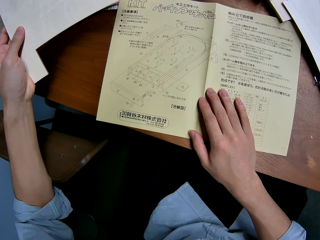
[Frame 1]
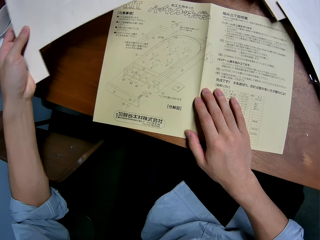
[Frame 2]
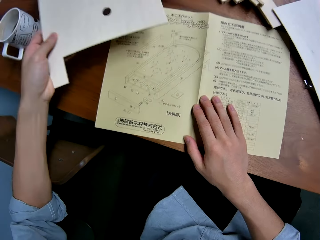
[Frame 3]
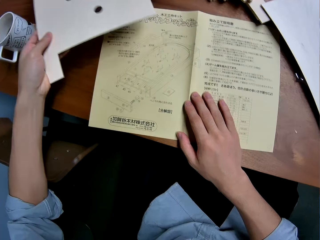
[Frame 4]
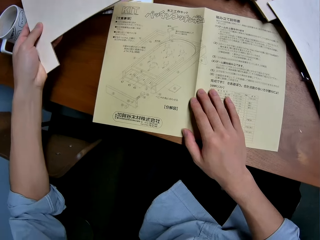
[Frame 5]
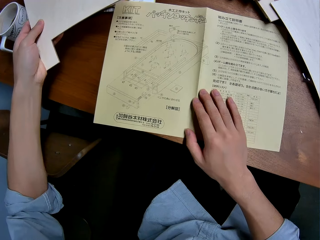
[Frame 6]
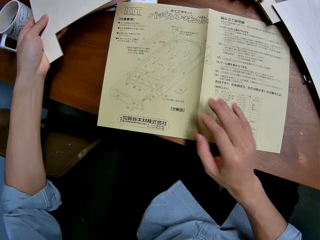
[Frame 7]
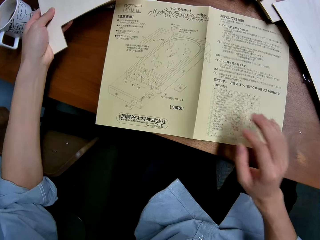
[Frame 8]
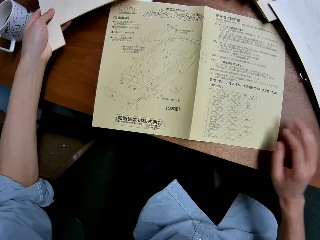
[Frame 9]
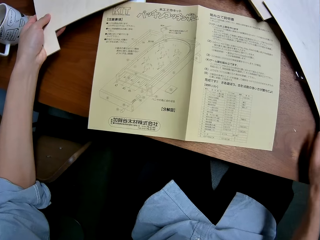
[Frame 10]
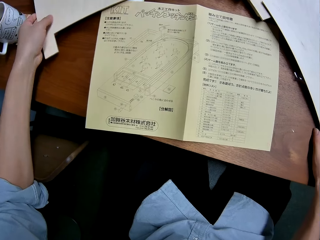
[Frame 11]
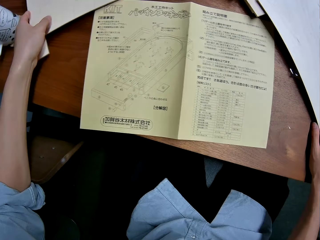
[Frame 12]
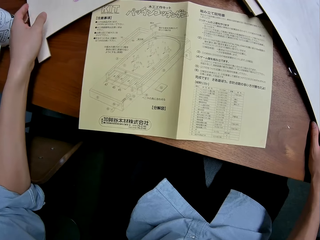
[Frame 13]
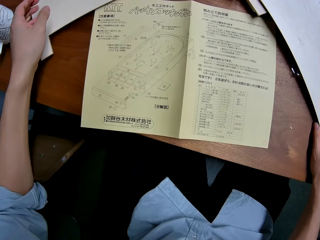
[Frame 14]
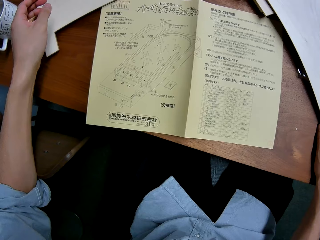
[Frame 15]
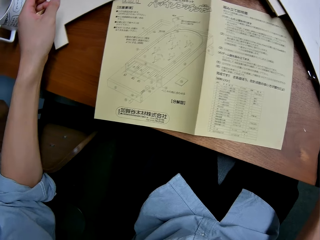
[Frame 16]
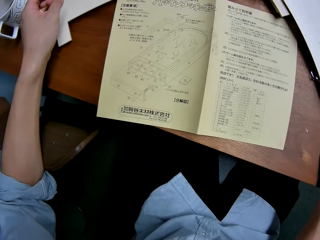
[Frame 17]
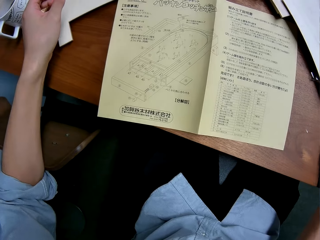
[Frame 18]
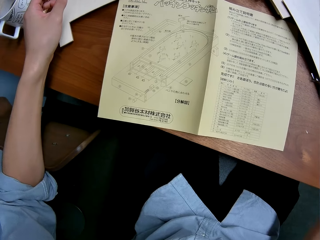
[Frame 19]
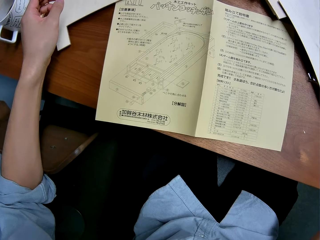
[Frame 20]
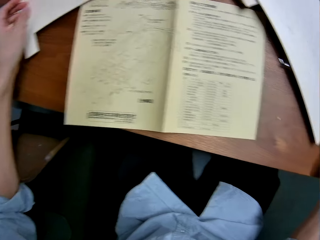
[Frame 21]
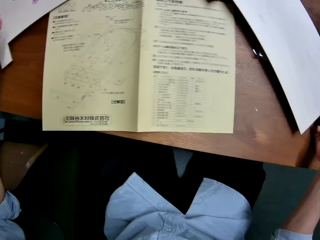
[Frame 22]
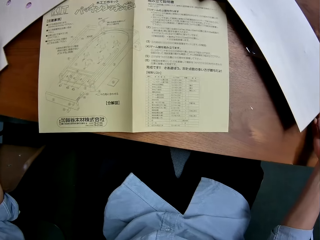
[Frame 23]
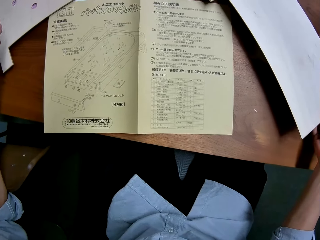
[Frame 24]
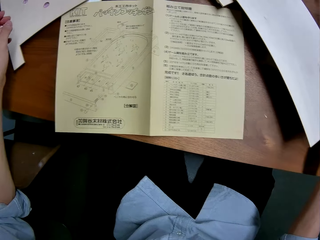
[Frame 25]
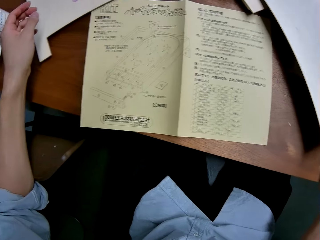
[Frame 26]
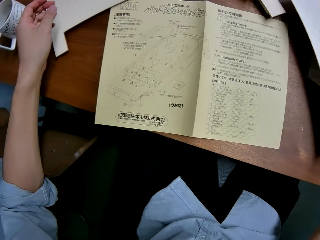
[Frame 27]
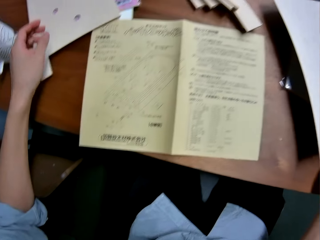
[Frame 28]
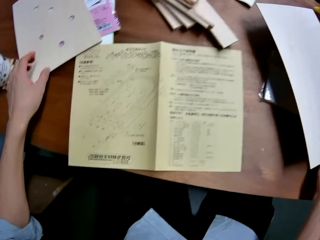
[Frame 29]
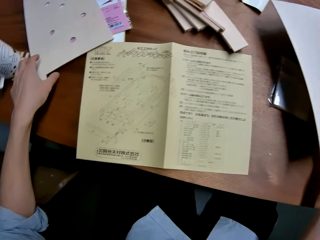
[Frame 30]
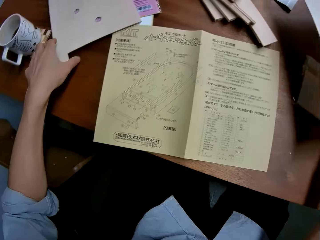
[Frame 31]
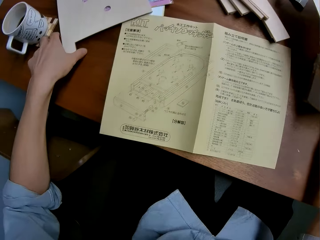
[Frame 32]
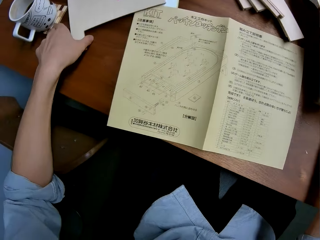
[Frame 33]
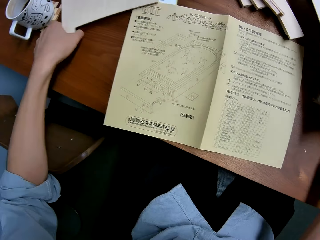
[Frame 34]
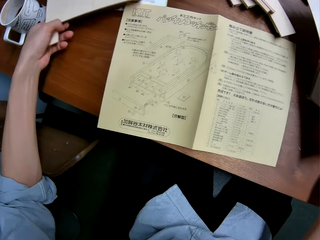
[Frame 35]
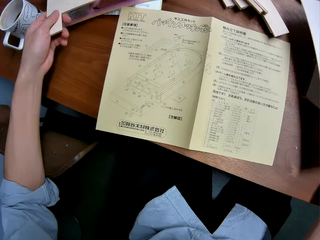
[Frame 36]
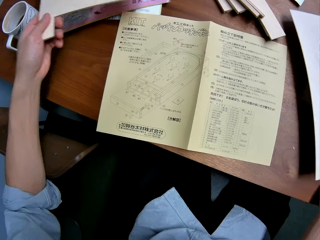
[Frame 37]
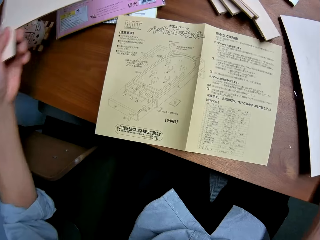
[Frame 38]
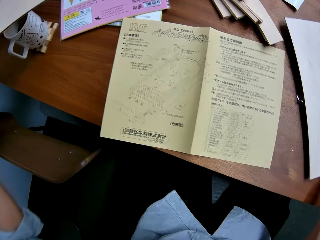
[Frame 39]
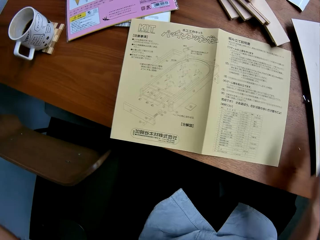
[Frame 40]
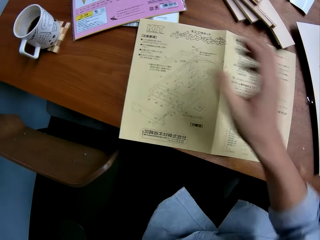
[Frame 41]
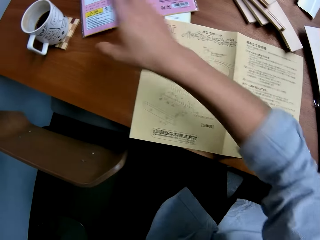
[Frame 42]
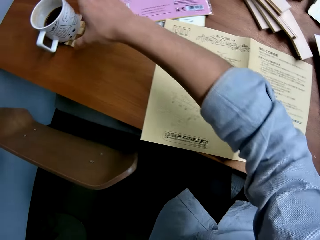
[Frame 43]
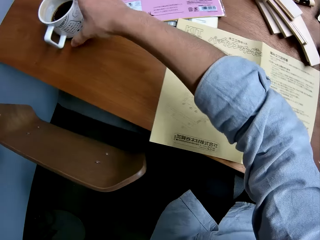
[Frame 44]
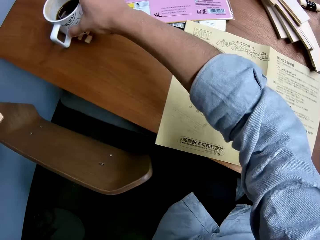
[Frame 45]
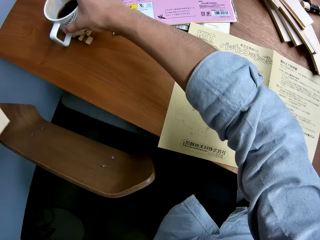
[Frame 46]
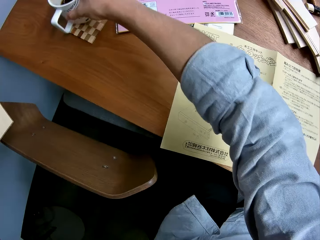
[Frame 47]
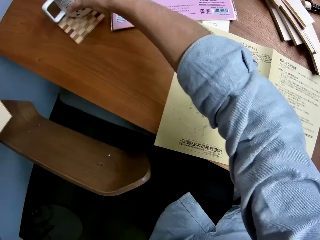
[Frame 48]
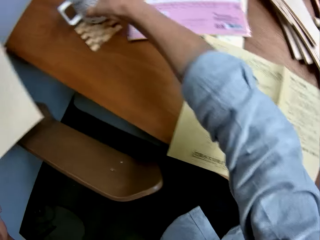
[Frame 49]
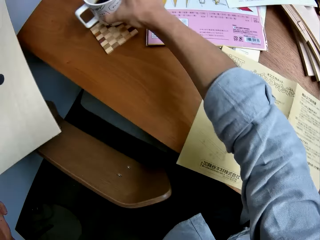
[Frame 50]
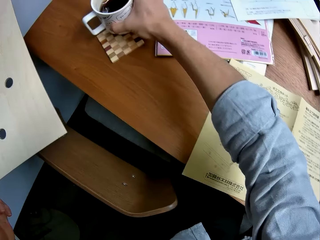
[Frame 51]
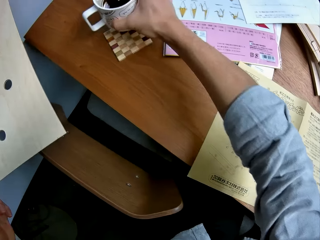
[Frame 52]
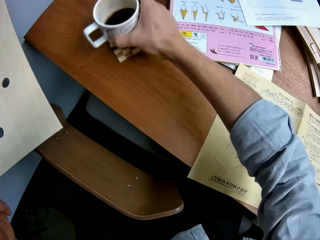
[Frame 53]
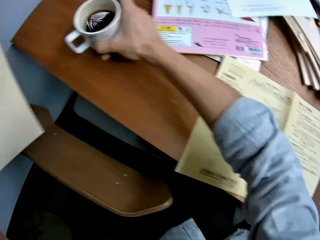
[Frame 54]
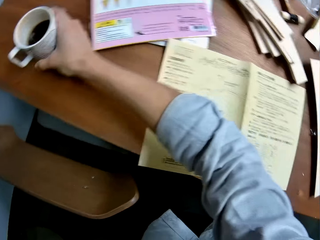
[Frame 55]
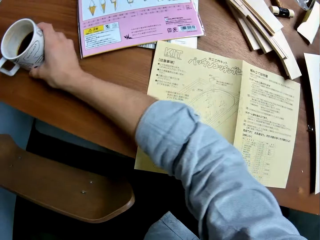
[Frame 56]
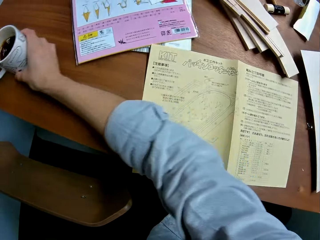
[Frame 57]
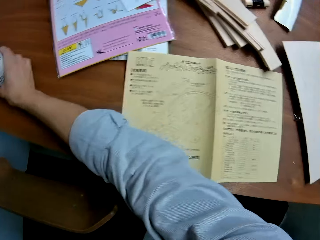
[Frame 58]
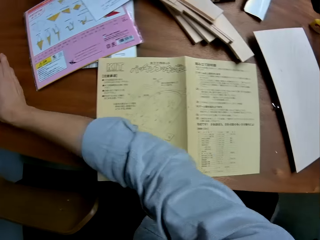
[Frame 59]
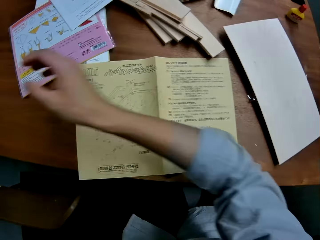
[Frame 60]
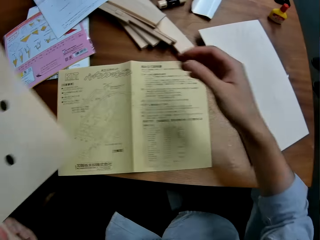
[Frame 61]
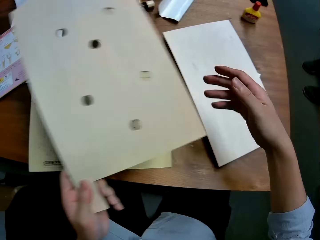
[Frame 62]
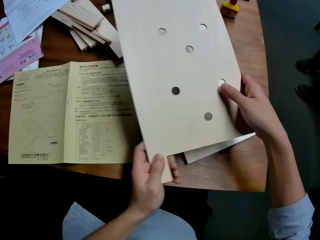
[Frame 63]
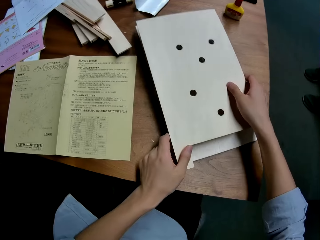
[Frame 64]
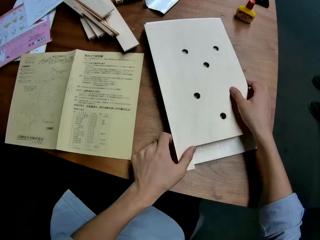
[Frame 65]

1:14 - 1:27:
The camera wearer puts the wooden piece on the table. They carry a wood from the table. They pick a piece of wood. They move a cup of coffee on the table.

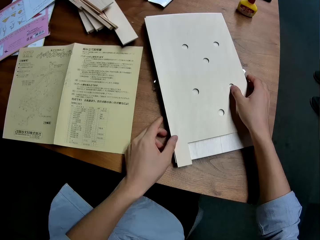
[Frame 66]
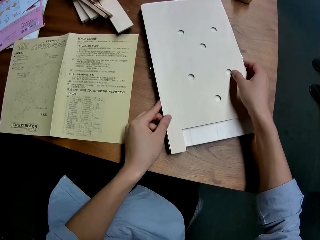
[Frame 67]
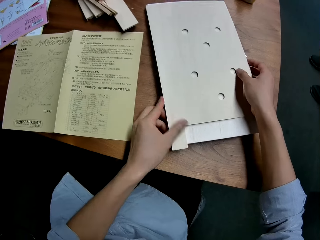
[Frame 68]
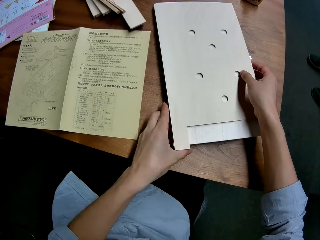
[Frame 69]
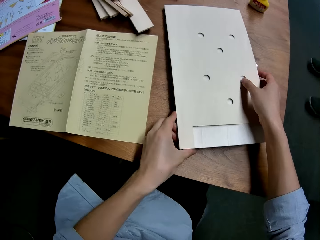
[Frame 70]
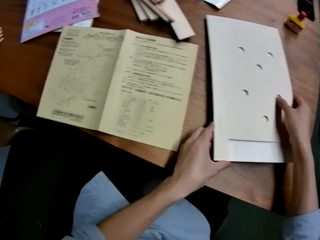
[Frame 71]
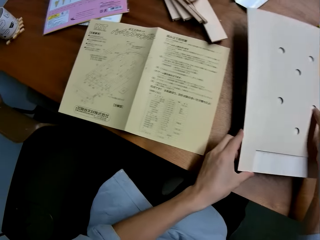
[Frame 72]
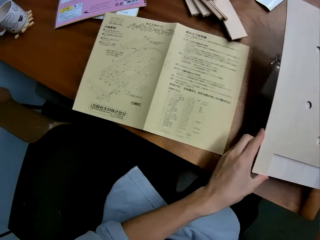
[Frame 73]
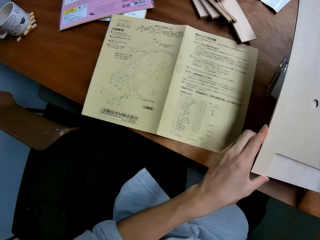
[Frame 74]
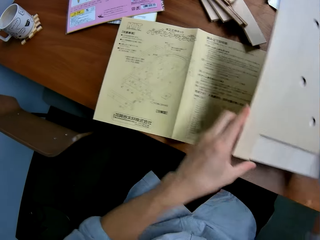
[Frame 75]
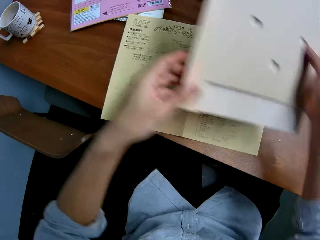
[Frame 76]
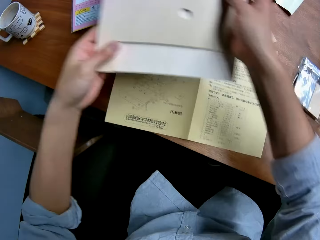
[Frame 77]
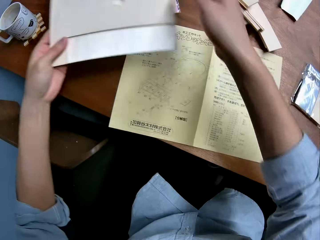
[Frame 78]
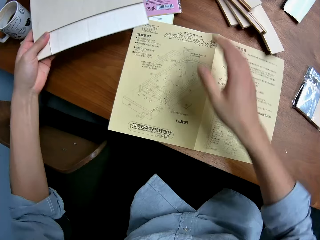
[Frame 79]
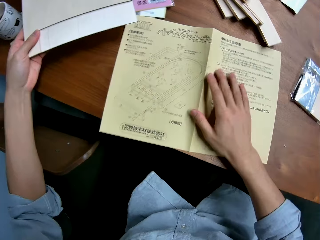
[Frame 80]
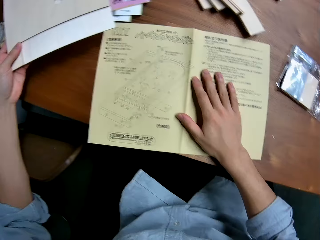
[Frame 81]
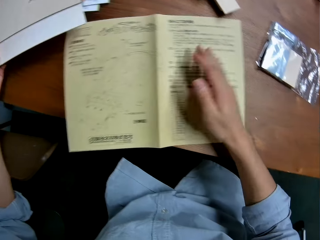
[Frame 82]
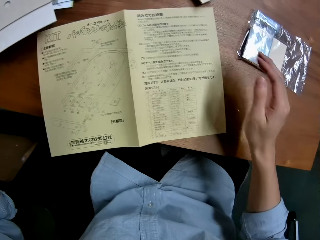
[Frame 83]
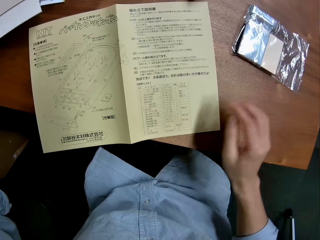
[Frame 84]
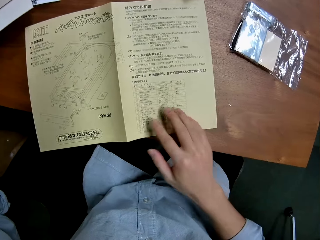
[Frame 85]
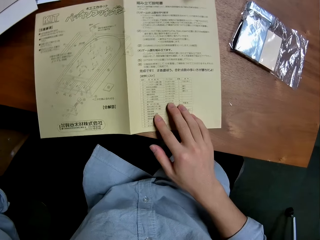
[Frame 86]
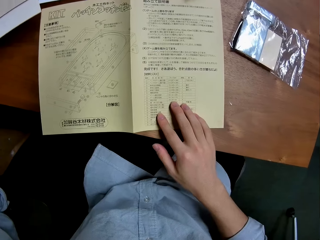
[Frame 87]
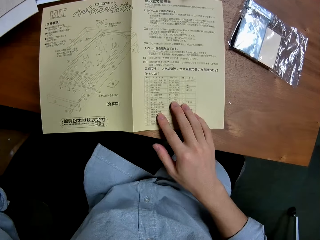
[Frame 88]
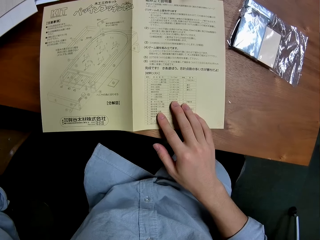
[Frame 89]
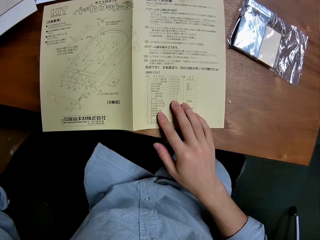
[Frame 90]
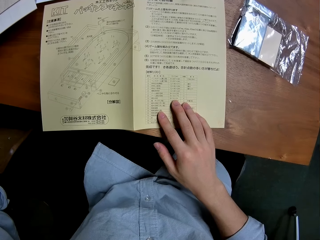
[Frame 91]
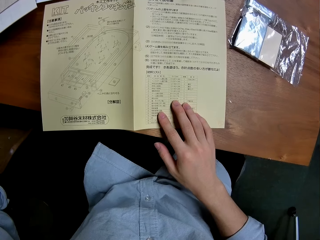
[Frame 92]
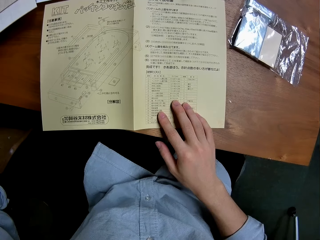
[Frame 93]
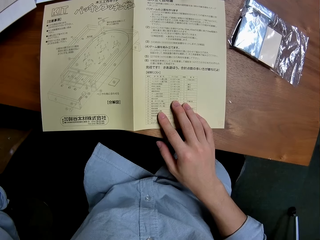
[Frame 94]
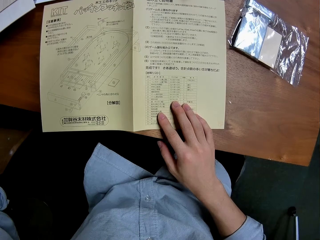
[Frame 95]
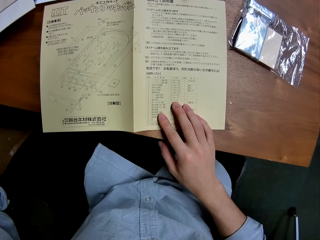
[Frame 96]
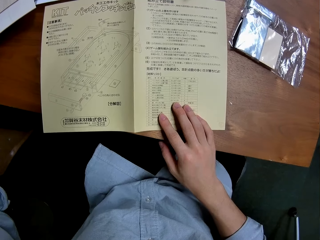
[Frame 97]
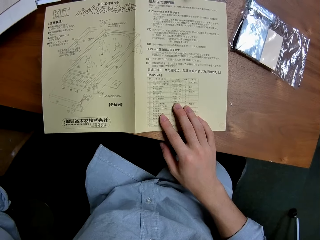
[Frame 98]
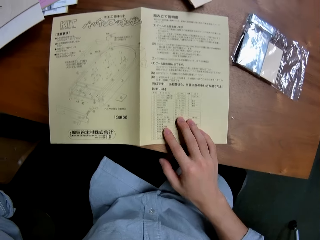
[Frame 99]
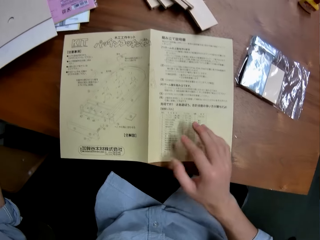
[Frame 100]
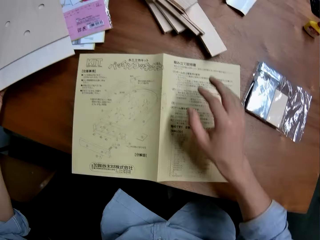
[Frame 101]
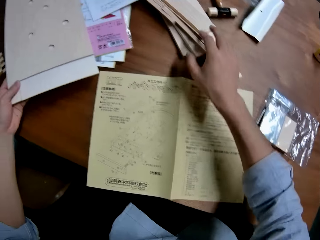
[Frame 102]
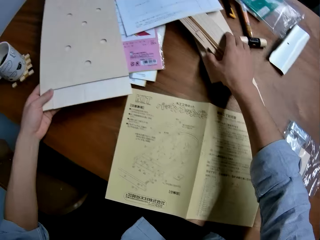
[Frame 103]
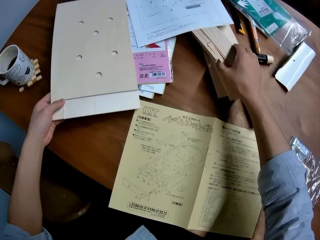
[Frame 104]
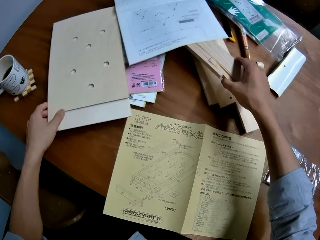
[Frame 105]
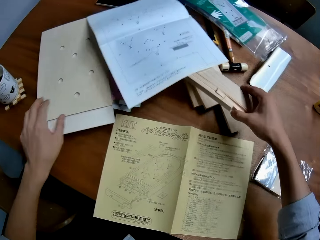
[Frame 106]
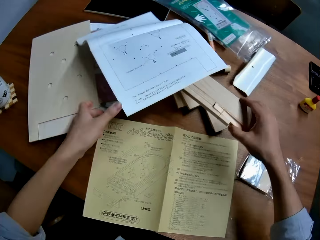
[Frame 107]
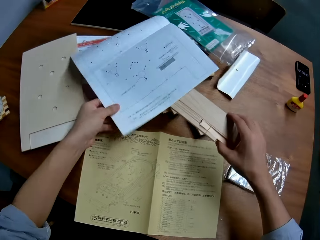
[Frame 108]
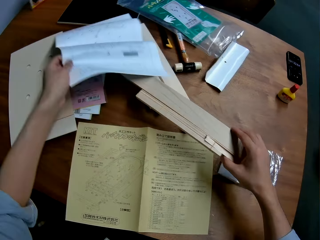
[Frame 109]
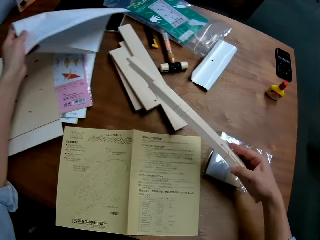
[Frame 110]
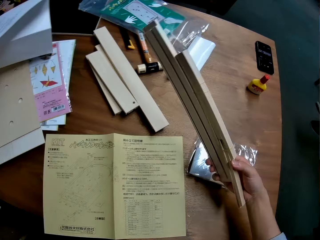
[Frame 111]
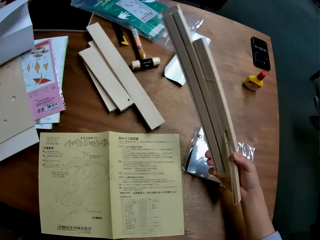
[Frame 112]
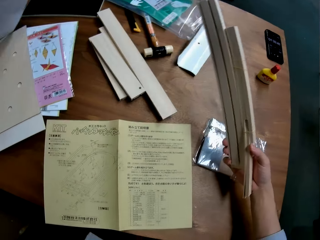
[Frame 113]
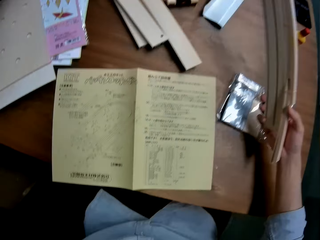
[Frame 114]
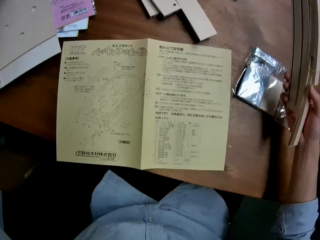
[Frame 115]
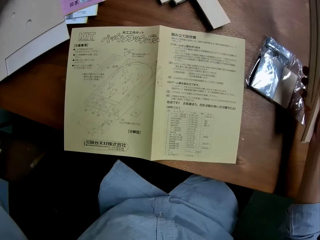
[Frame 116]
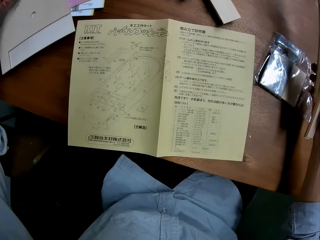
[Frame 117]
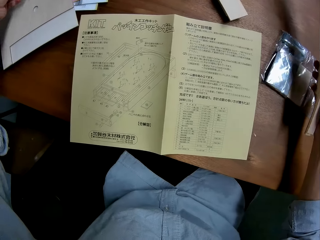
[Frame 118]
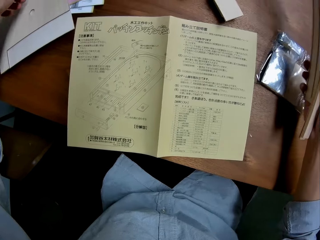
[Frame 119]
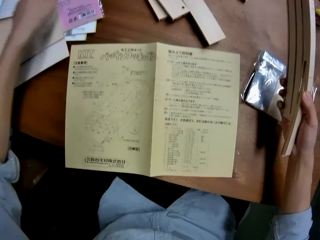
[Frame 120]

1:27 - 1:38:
The camera wearer drops the wood on another wood. They pick pieces of wood. They carry both wood from the table. They adjust the paper on the table. They hold the manual. They pick pieces of wood. They drop both of the woods on the table. They carry a piece of wood from the table and move the paper off the piece of wood. They put the manual on the table.
